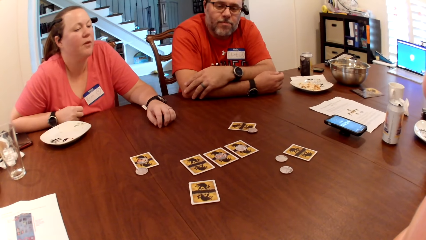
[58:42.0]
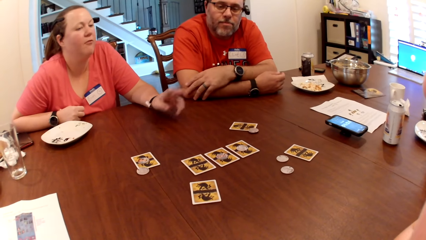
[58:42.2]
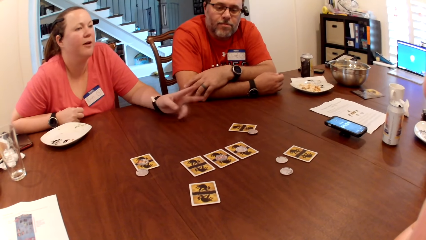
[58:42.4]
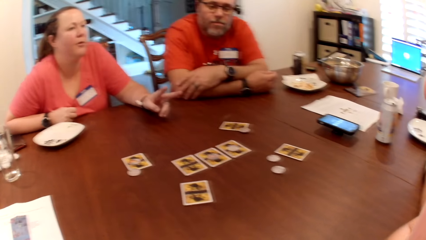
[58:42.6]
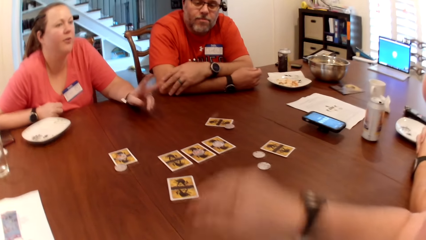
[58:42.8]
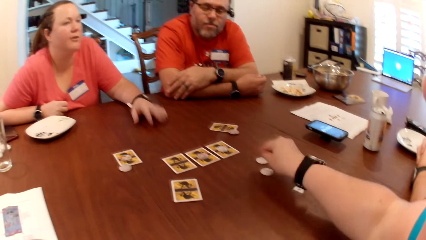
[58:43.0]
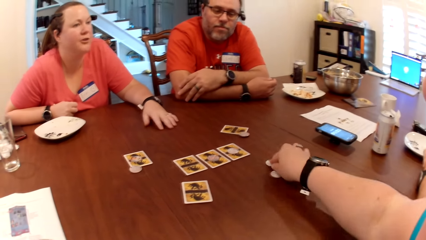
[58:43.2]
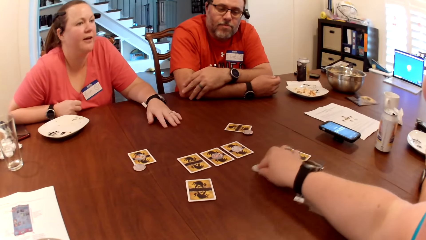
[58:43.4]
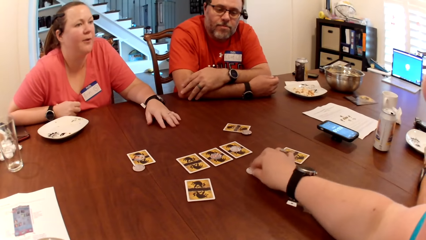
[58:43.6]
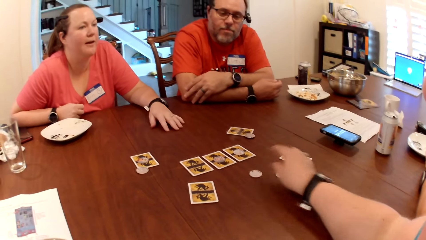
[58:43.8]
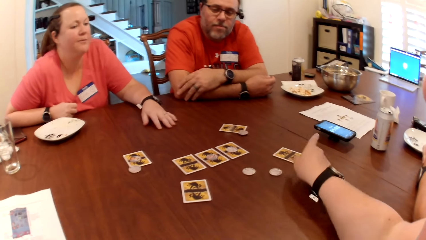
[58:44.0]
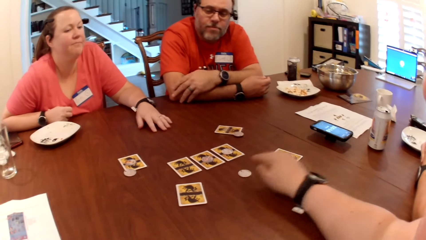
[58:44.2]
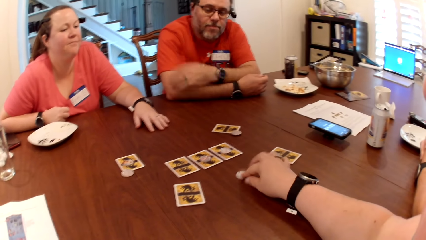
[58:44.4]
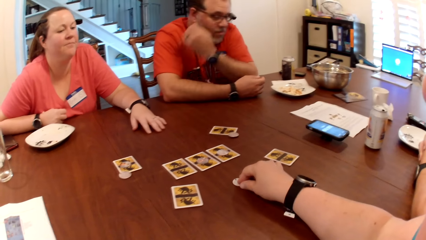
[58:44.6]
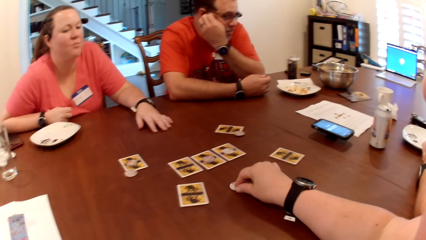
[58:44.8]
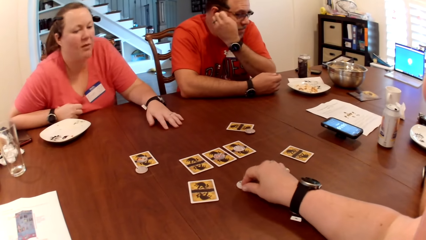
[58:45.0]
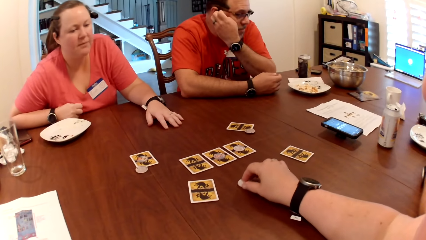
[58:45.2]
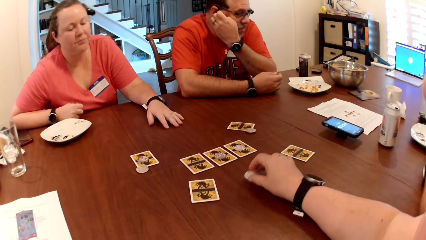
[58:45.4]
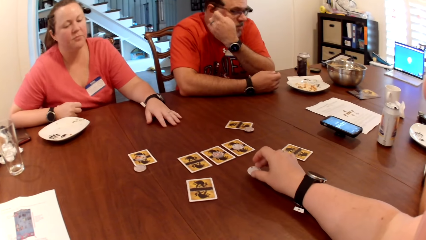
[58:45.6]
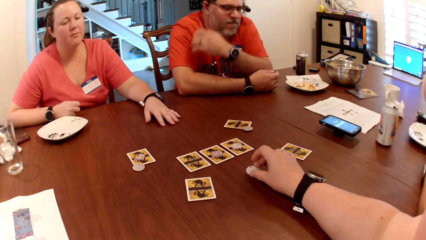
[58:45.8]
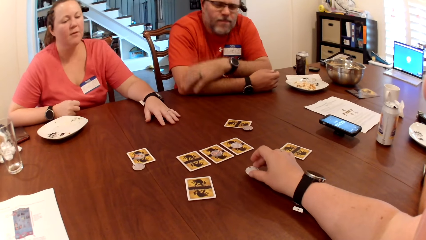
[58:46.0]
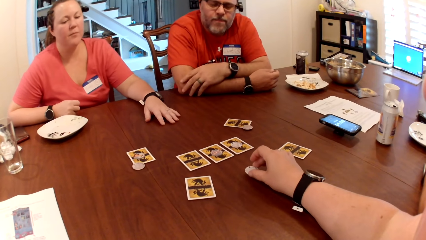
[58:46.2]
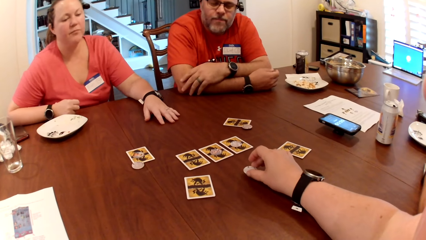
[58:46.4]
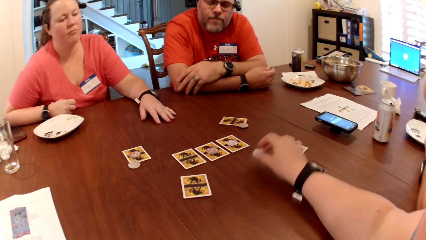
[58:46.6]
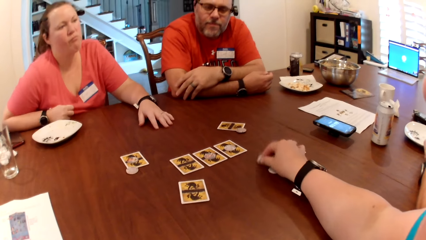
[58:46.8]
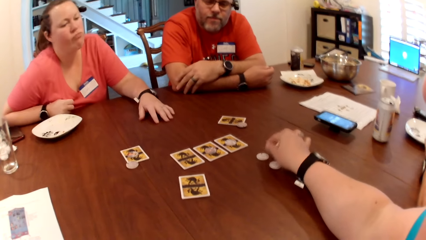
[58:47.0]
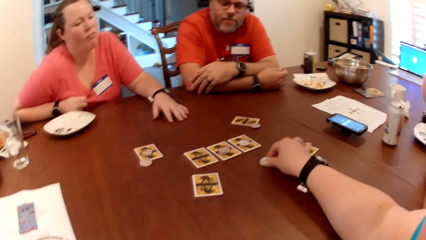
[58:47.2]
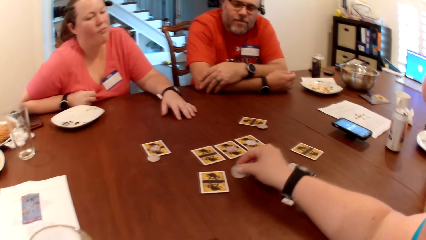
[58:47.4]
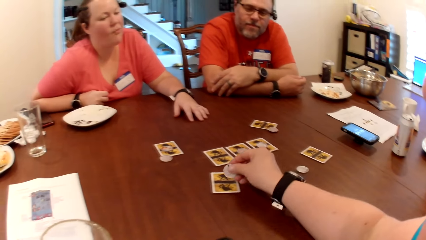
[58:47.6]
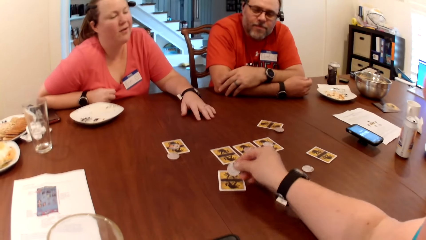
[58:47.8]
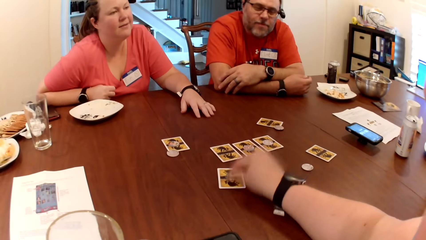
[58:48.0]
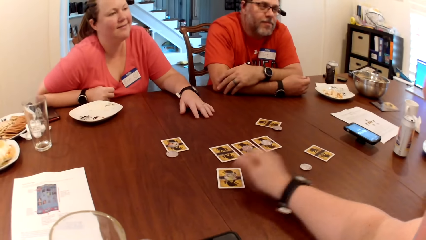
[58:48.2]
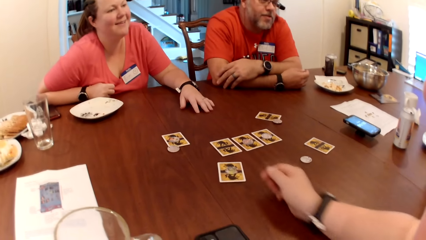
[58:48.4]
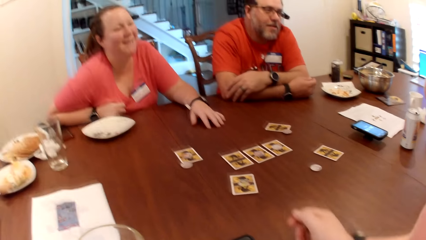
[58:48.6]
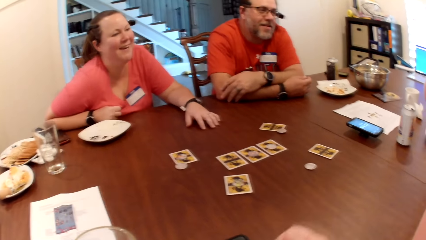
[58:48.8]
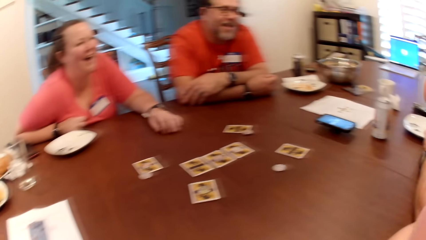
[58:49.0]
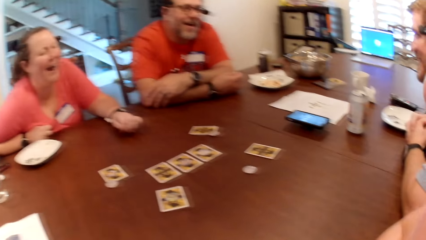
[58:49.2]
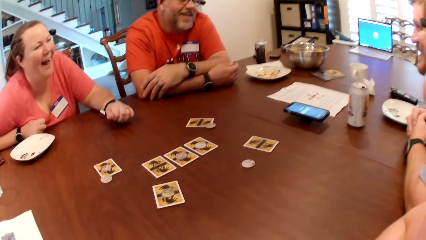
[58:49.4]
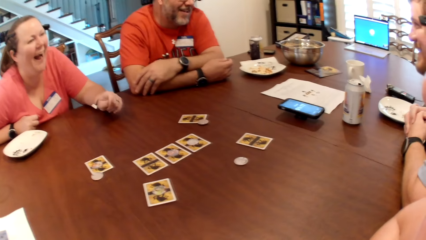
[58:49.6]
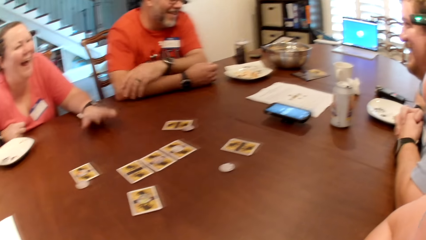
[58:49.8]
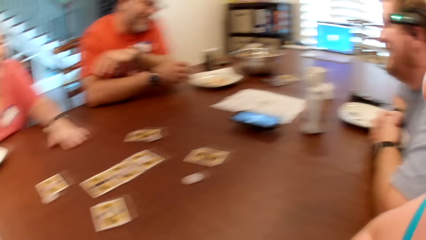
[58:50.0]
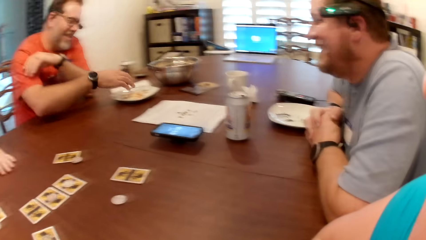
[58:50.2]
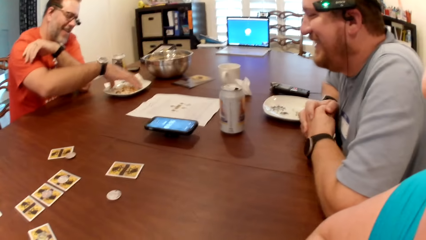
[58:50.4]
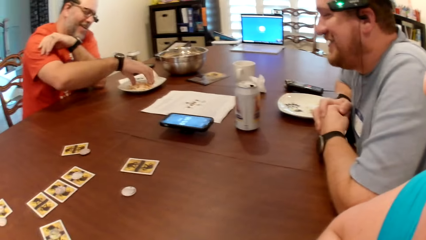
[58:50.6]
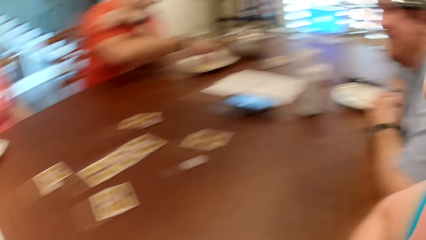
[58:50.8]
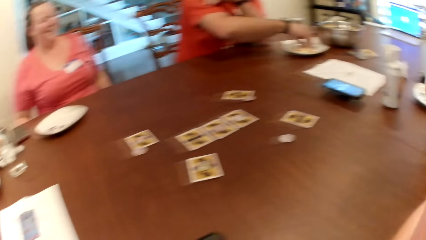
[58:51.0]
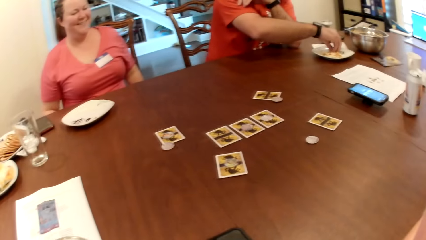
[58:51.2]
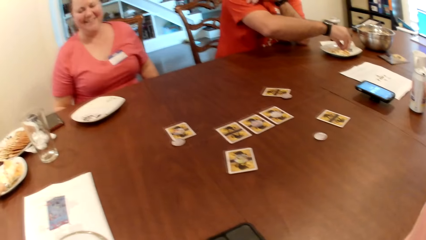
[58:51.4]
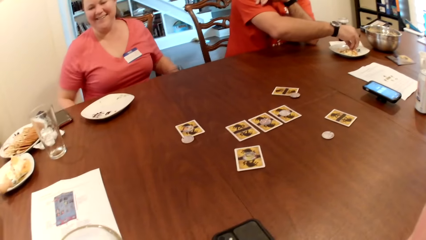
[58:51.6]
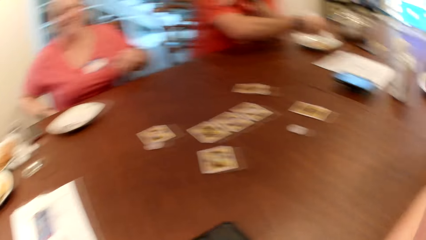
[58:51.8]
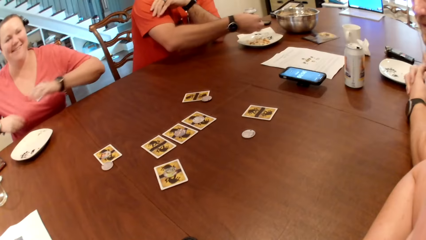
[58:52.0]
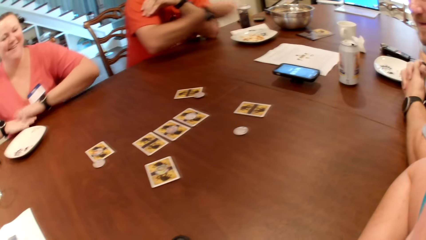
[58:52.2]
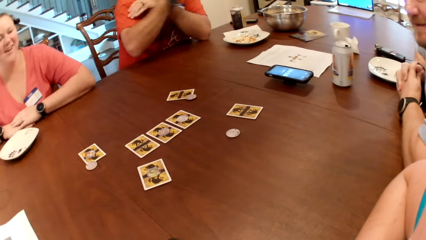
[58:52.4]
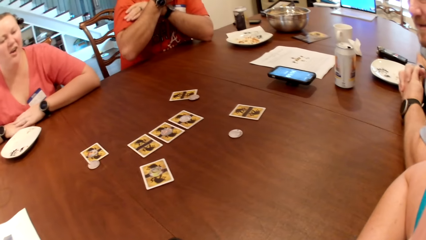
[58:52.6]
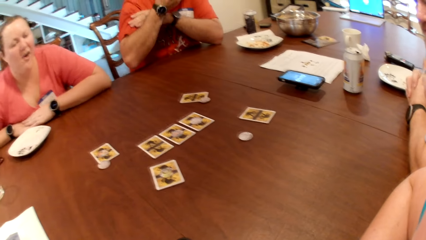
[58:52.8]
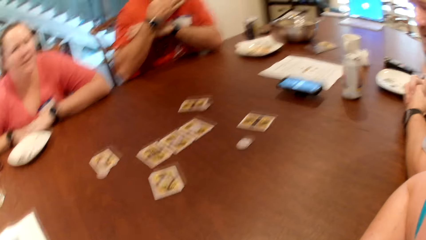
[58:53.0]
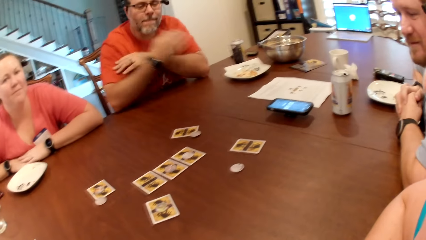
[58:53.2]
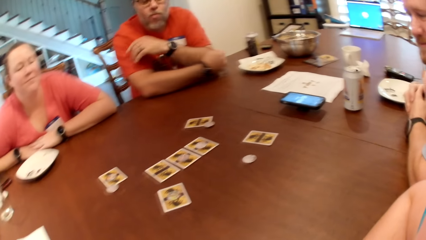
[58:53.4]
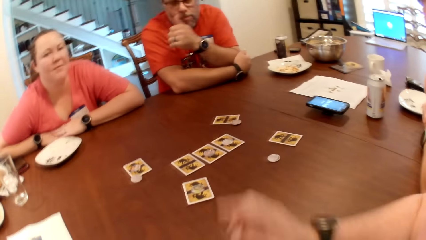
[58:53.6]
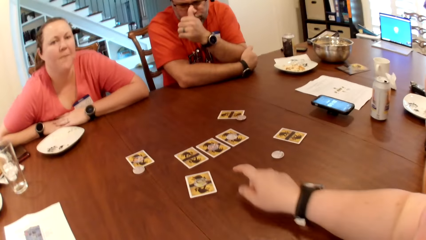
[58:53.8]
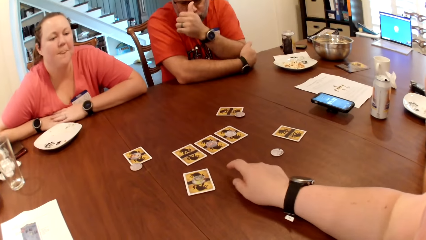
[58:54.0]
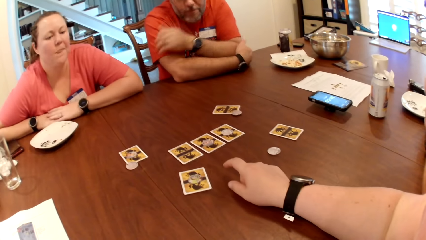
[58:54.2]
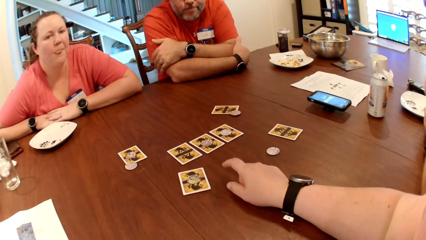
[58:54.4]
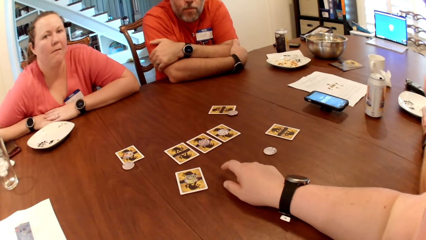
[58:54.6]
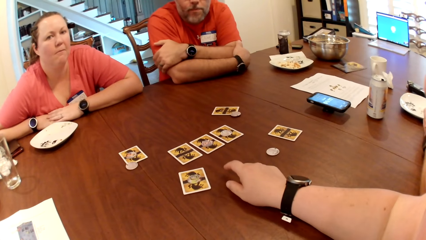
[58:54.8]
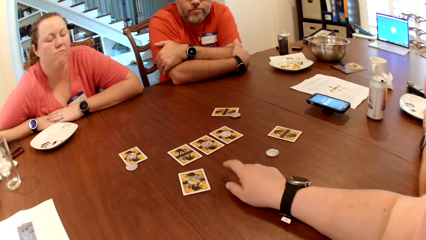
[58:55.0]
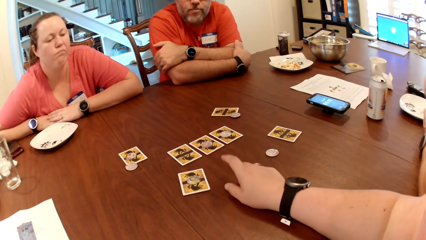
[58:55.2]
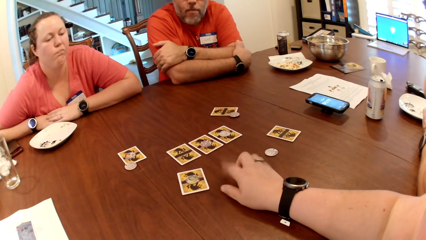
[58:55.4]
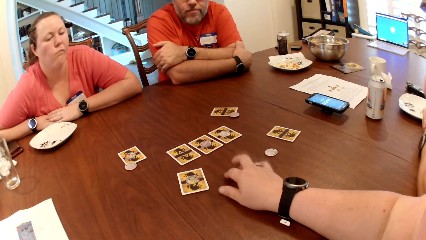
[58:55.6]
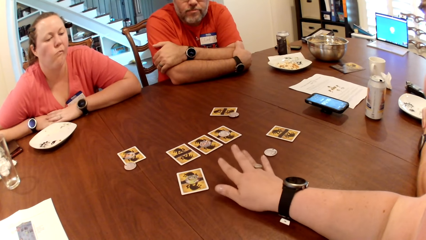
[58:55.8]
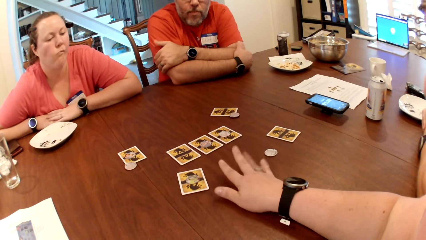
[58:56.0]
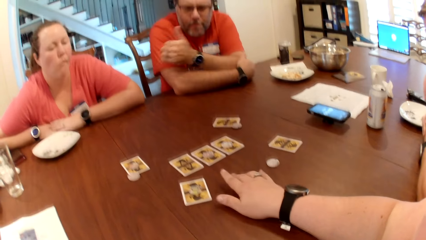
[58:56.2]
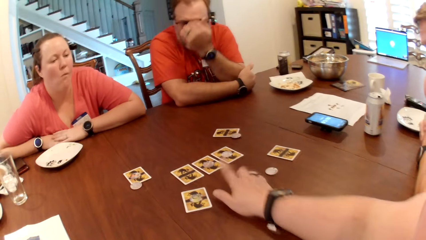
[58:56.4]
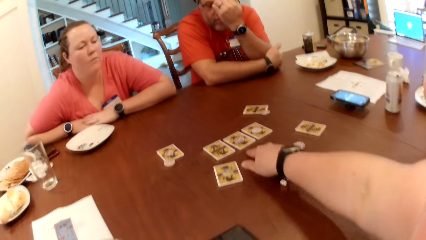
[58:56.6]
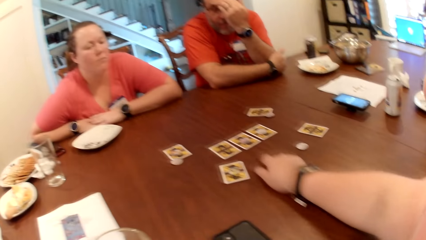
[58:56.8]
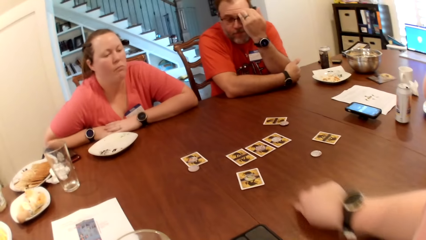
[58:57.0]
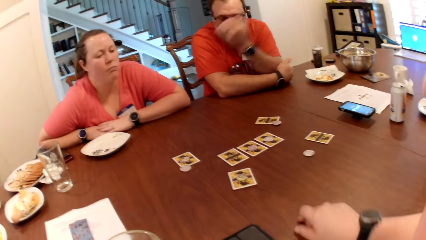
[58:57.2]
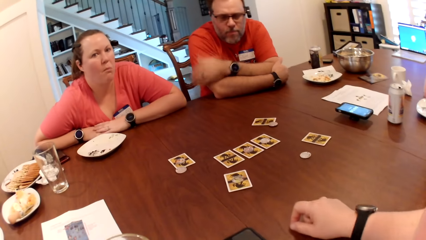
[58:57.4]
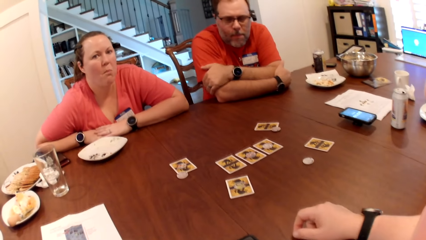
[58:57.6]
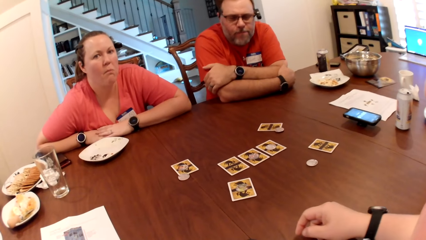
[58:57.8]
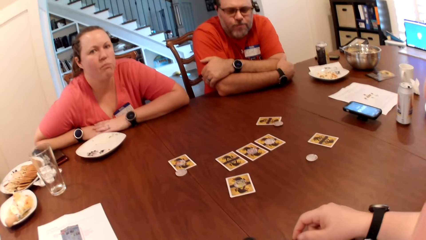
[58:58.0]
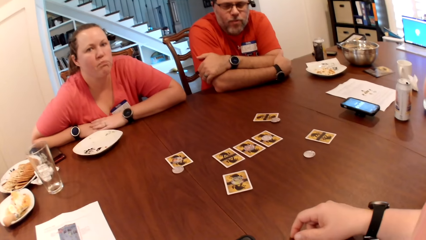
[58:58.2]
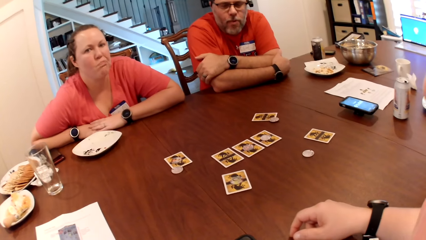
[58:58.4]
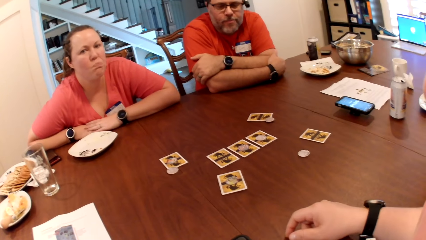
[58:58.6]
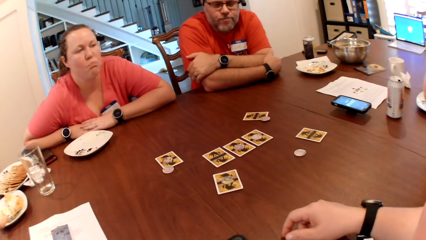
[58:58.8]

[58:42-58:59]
The woman gestures with her left hand. The camera wearer moves a game token on the table with her right hand. She gestures with her right hand. She moves the card. She moves the game token on the table with her right hand. The man scratches his face with his left hand and moves the hand down. The camera wearer picks up the chip from the table with her right hand. She drops the chip on a card on the table with her right hand. A person moves the hand on the table. Another man picks cookies from a plate on the table with his right hand and puts the cookies in his mouth with his right hand. The other man moves the hand down and moves the hand to the spectacle. The camera wearer moves the hand on the table.
